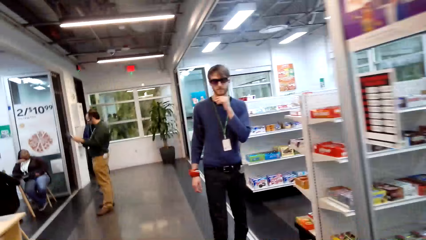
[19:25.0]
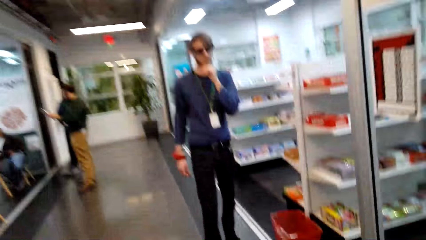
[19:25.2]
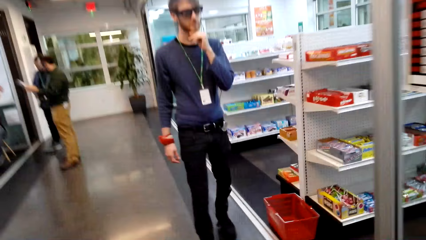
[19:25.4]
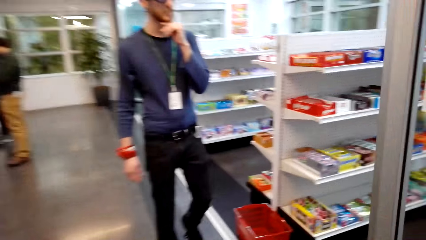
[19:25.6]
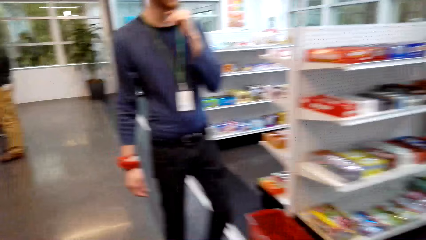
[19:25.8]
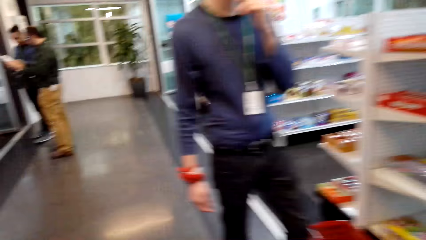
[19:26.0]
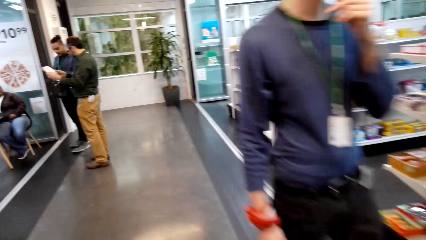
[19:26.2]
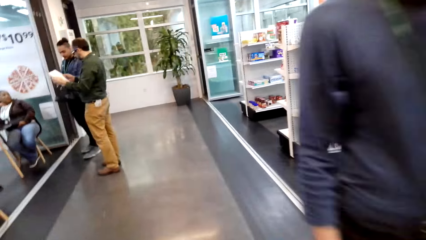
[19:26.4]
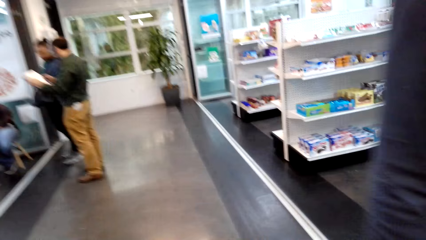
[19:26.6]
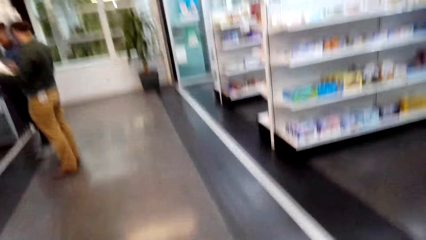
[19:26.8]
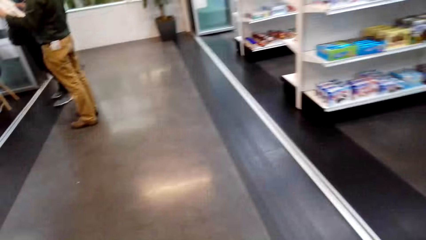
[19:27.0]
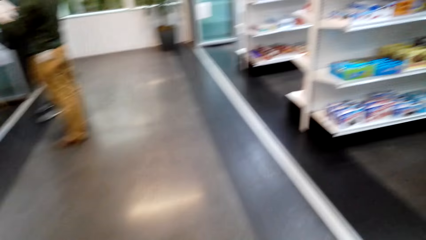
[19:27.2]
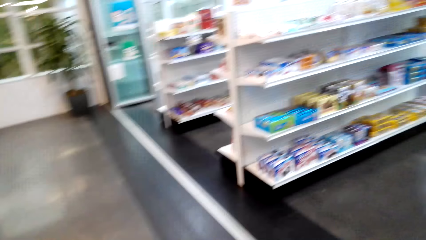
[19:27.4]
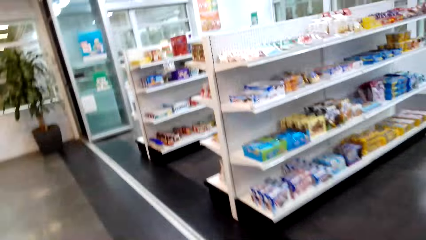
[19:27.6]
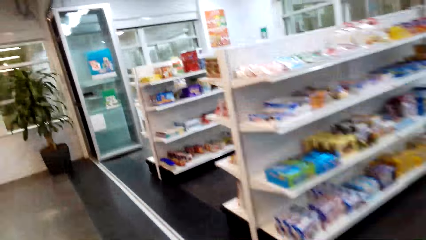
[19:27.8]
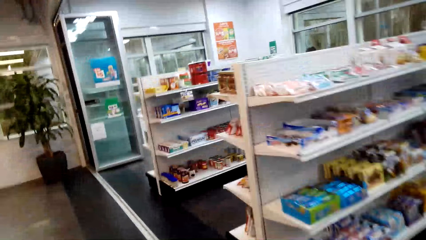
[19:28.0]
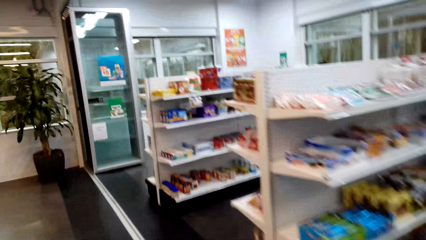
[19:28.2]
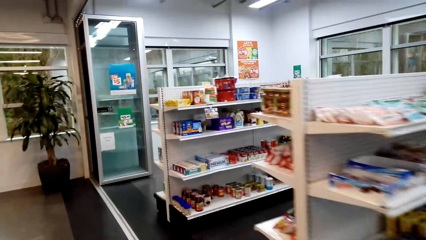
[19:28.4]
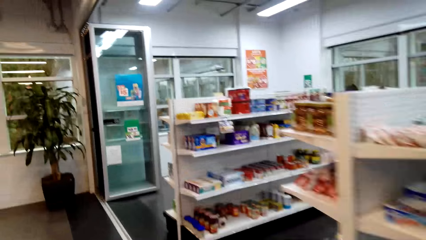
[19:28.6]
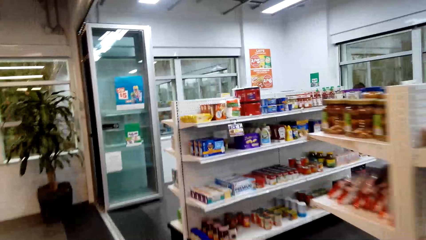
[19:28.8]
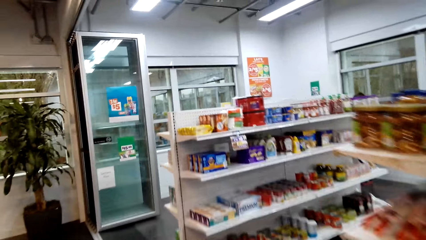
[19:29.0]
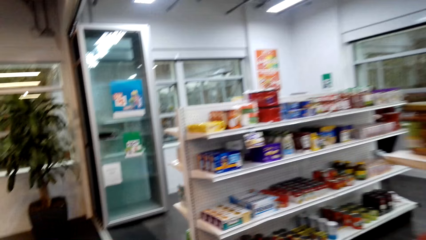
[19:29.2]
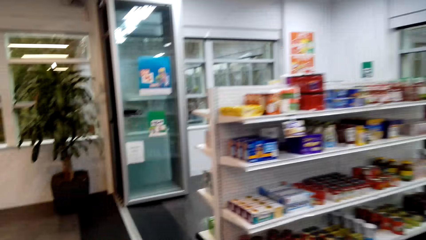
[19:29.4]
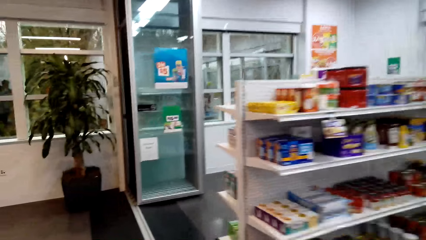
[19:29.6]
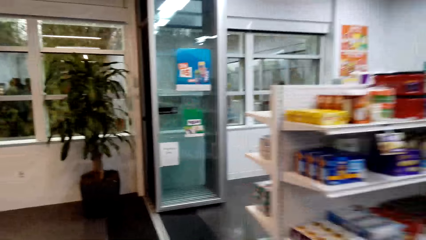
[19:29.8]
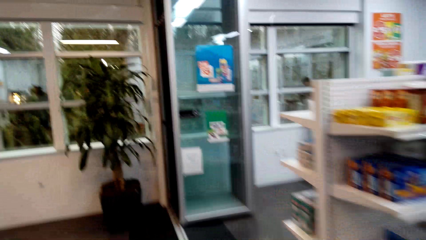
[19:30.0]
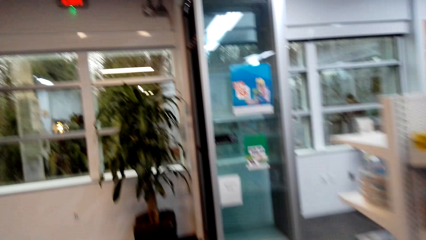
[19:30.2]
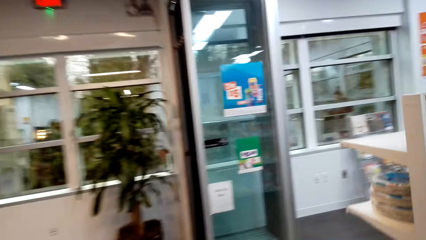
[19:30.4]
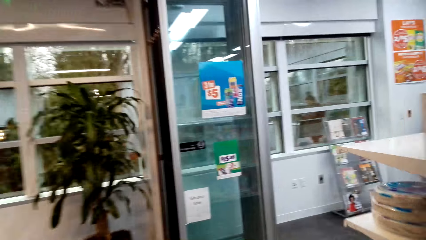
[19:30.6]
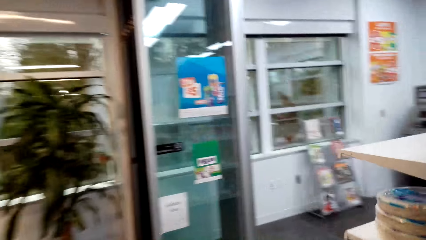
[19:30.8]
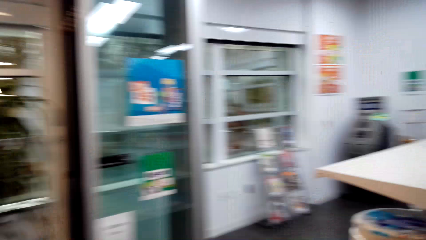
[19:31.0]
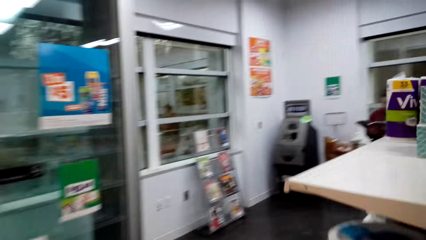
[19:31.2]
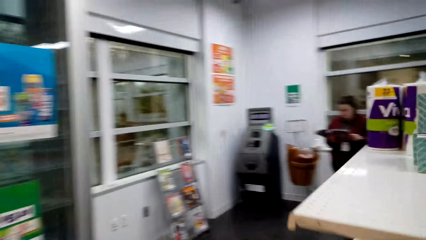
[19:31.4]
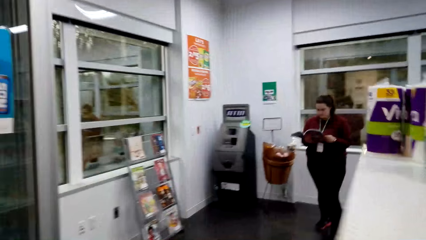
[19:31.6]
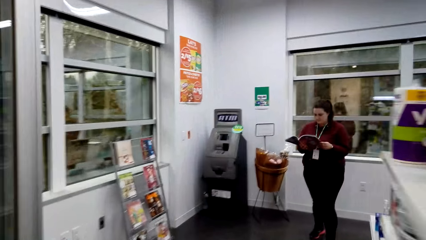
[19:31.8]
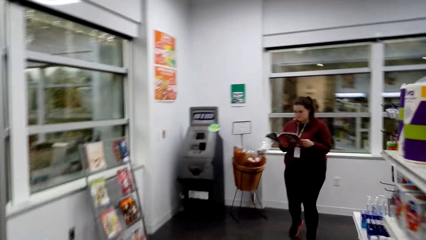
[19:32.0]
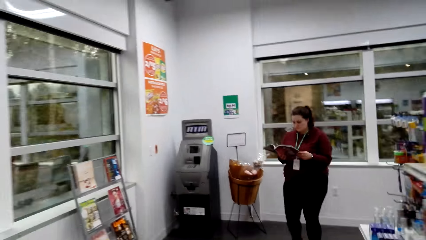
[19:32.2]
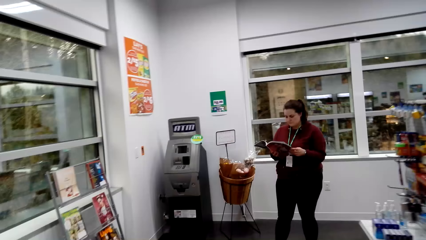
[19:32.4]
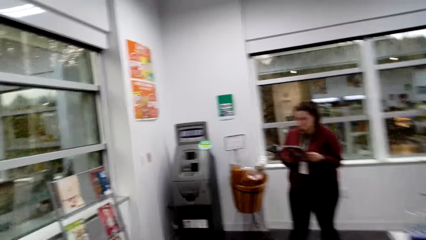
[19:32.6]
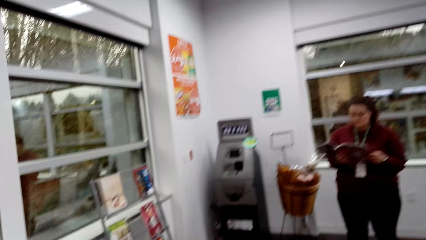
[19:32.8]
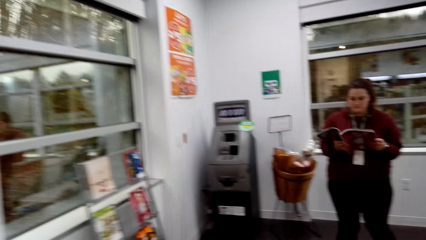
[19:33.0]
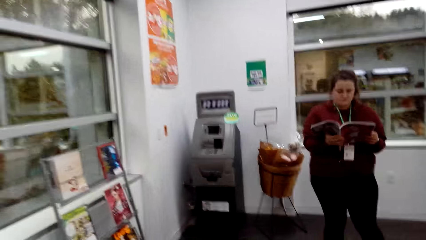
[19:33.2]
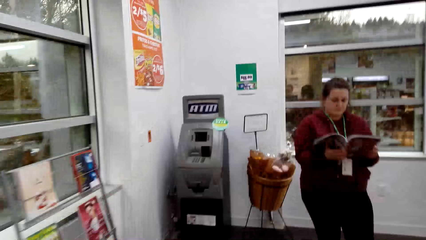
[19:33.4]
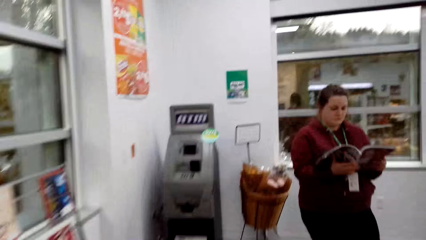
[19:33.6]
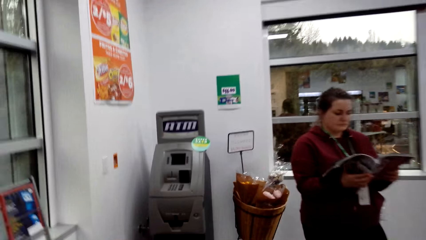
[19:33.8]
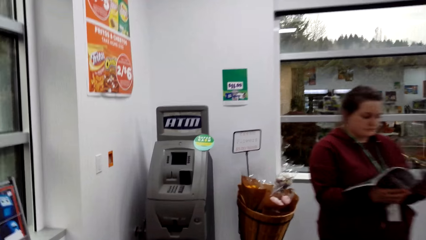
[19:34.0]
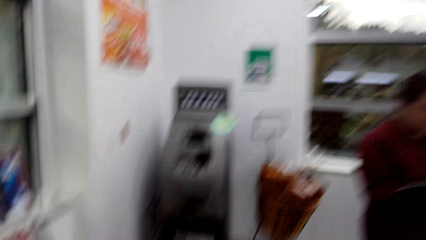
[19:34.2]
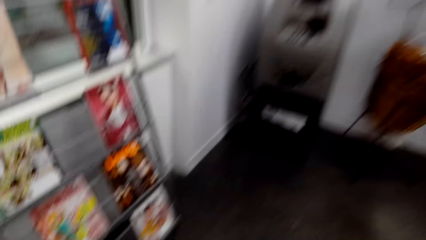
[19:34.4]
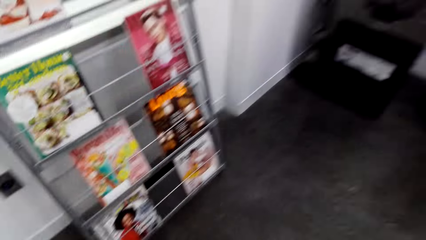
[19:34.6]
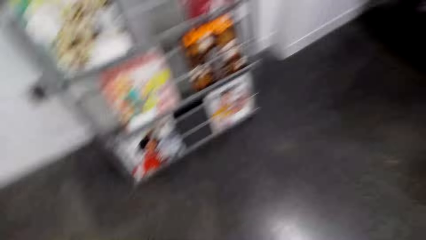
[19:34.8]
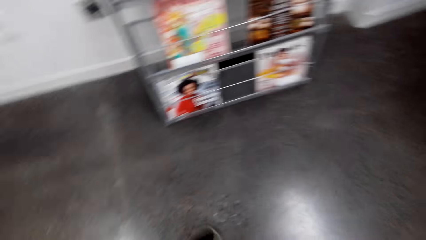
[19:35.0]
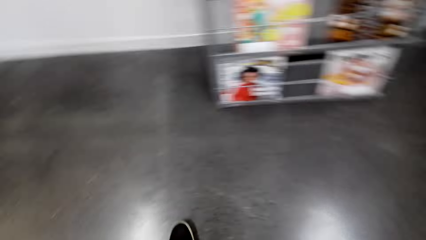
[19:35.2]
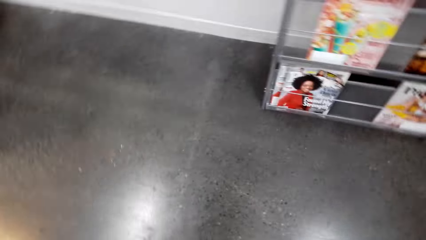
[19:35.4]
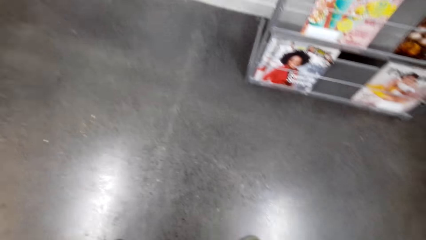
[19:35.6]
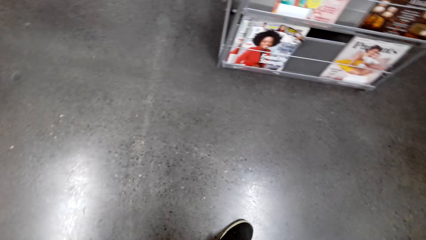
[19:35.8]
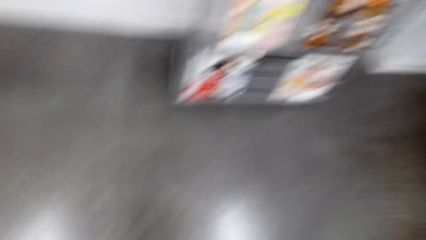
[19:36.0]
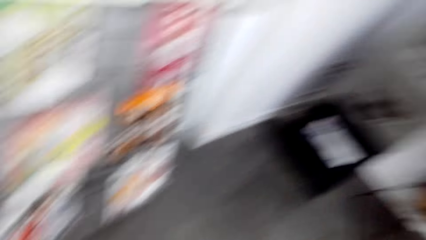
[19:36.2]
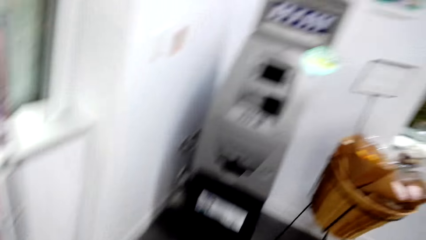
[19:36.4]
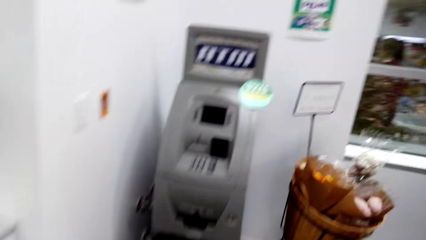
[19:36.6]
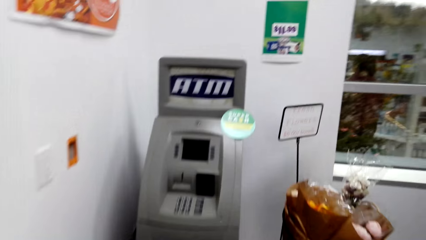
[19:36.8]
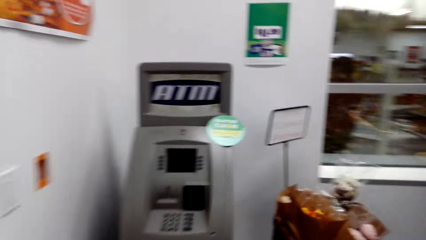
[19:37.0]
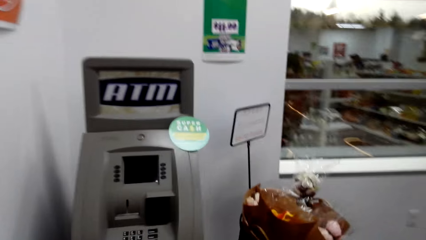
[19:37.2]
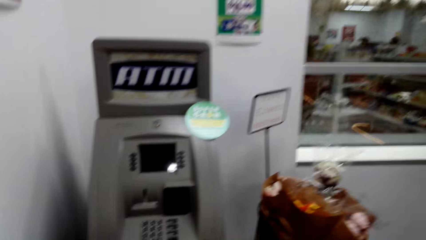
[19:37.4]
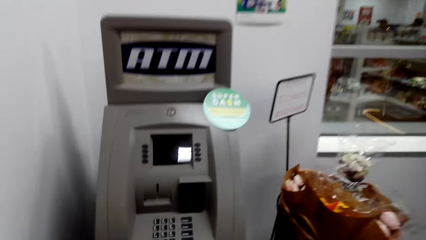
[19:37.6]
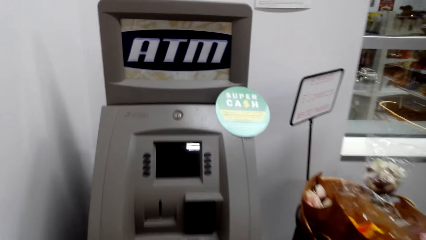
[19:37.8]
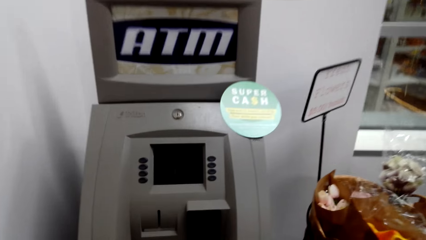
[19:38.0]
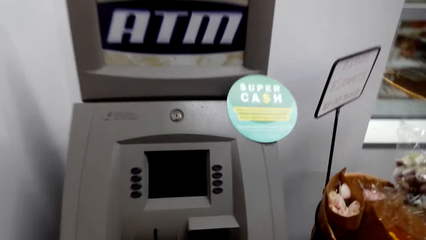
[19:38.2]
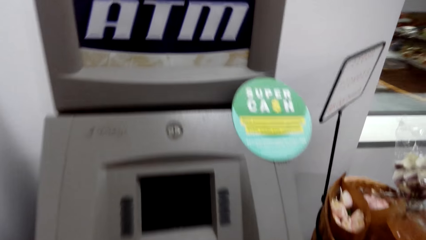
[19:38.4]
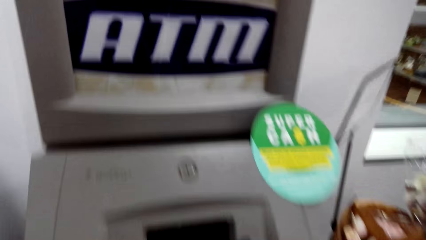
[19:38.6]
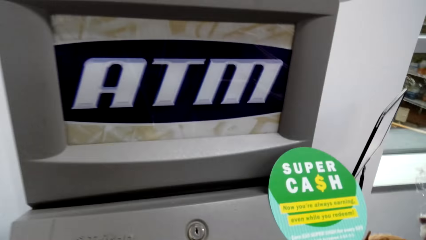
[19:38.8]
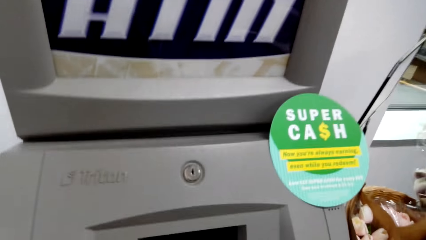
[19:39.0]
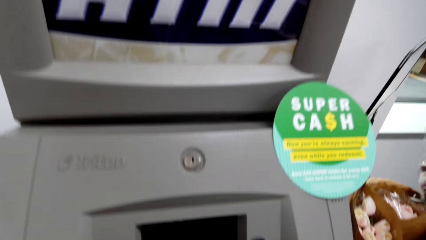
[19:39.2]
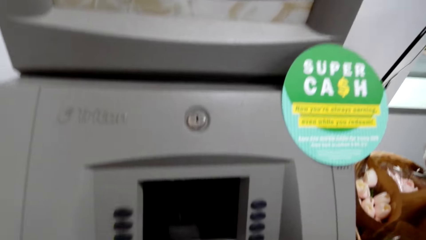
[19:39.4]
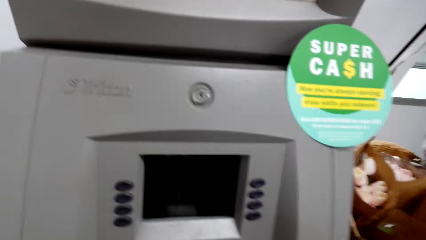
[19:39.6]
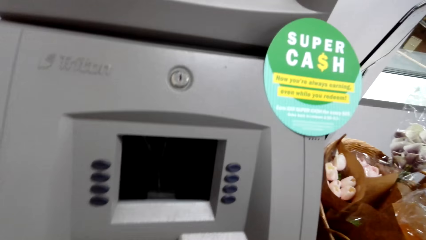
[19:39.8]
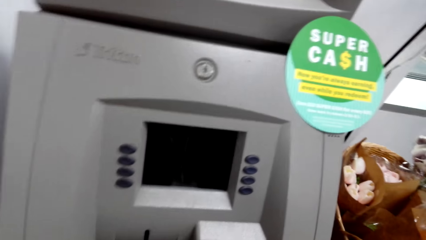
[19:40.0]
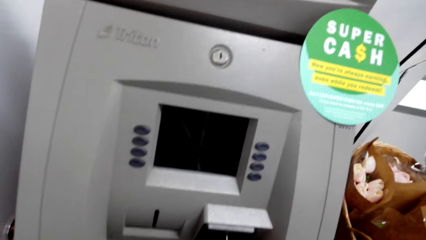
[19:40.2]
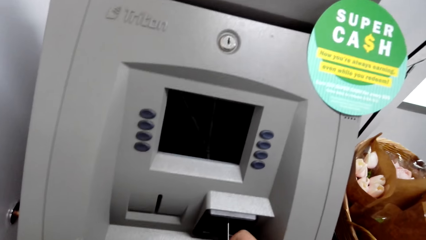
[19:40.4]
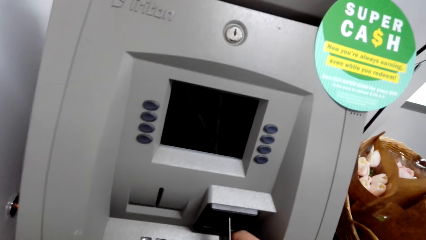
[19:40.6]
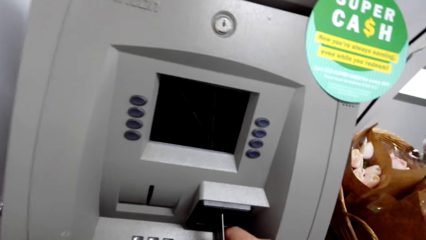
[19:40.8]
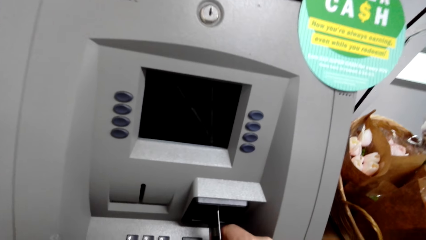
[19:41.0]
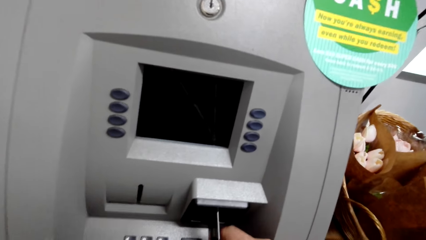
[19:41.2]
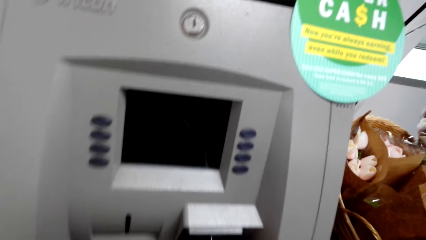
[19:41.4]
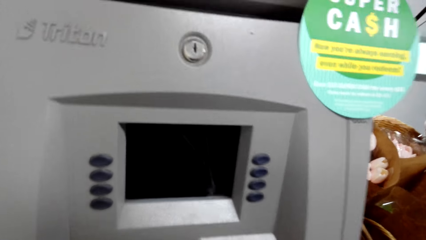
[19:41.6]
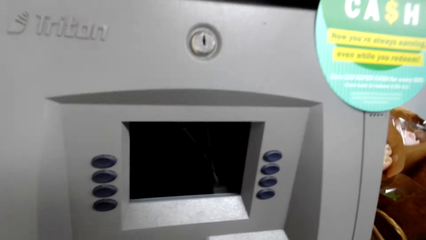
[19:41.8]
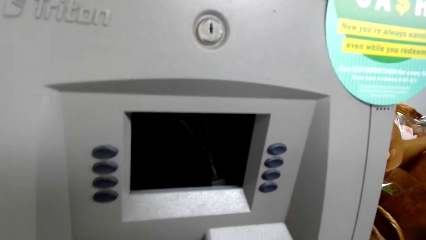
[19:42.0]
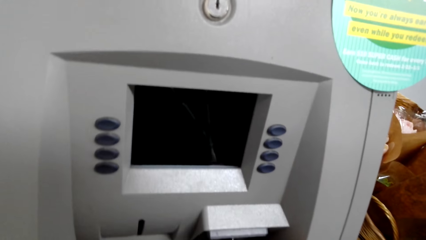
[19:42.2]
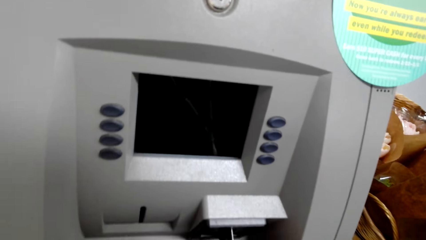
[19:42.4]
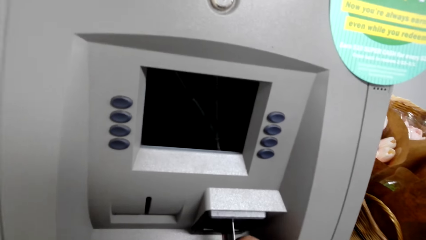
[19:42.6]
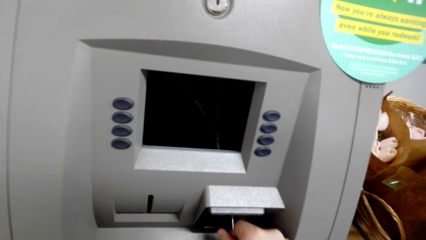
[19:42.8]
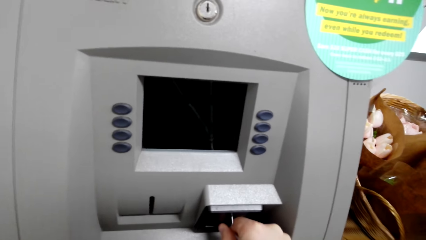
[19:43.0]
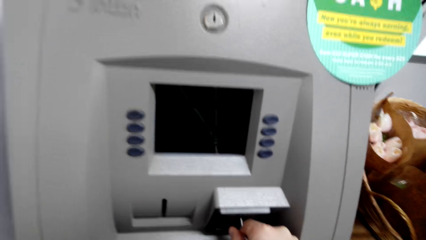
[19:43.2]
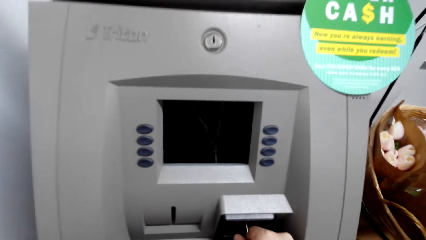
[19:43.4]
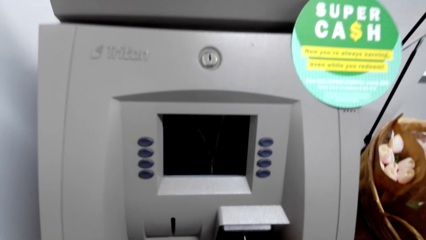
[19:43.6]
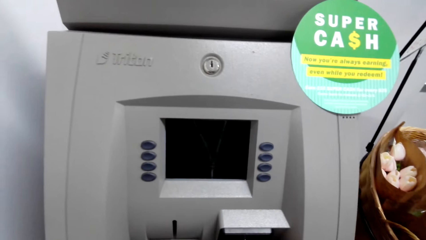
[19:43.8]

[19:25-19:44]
The camera wearer stands in front of an ATM machine. They put the ATM card in the ATM machine.
